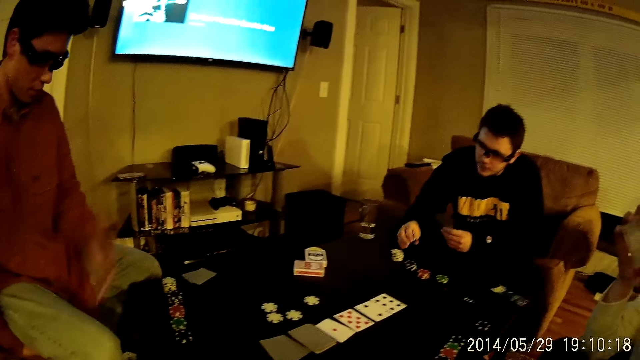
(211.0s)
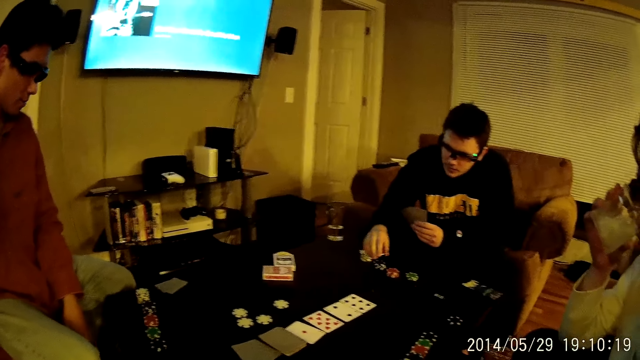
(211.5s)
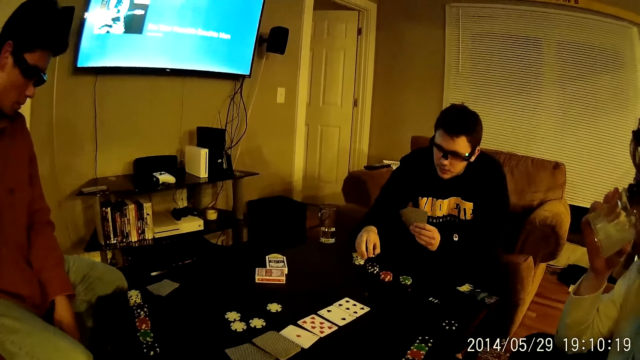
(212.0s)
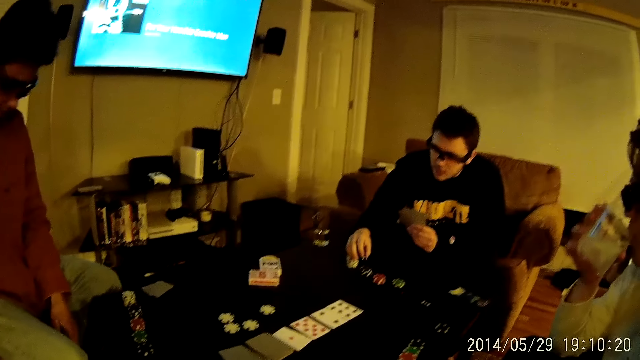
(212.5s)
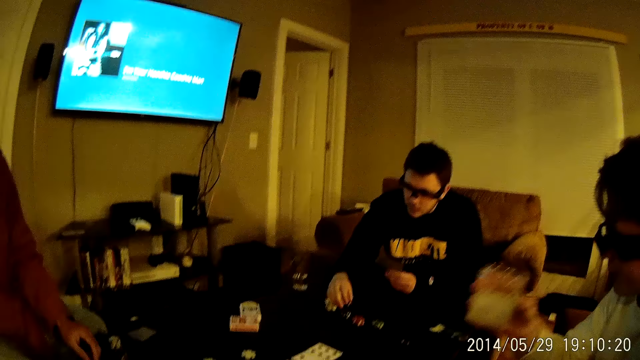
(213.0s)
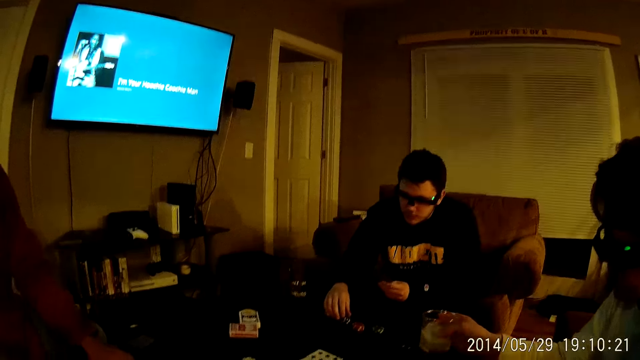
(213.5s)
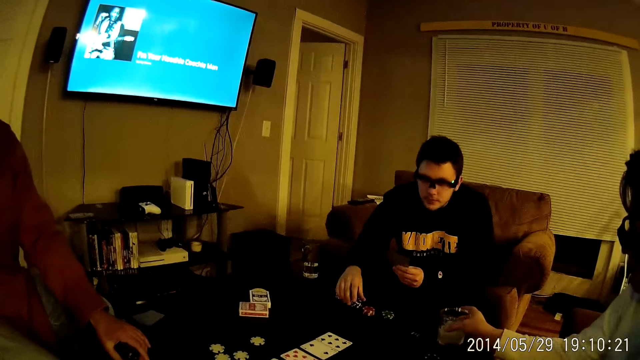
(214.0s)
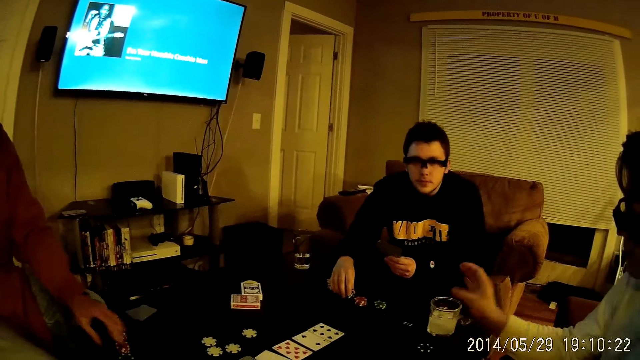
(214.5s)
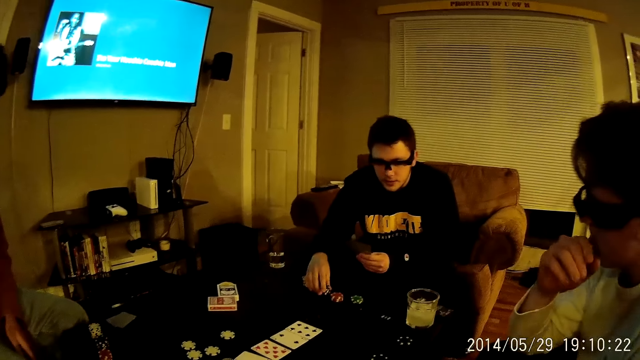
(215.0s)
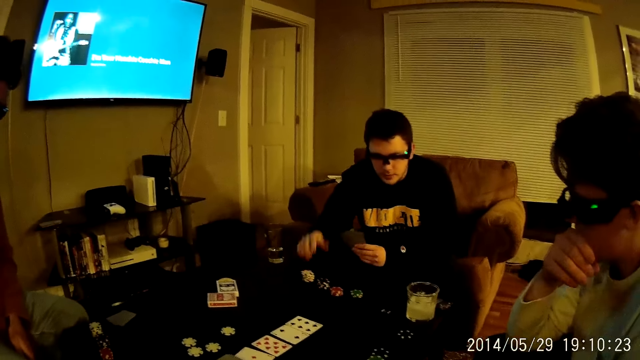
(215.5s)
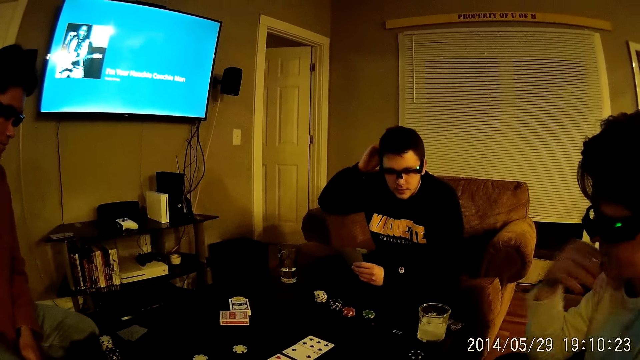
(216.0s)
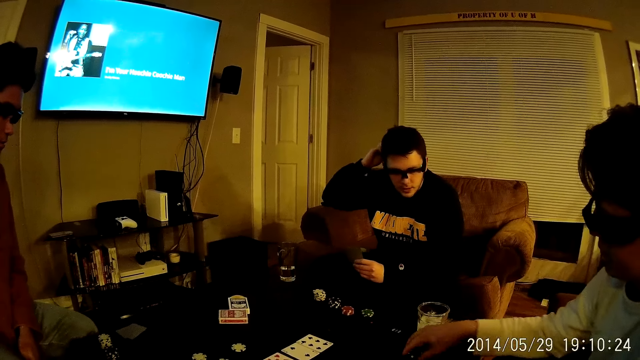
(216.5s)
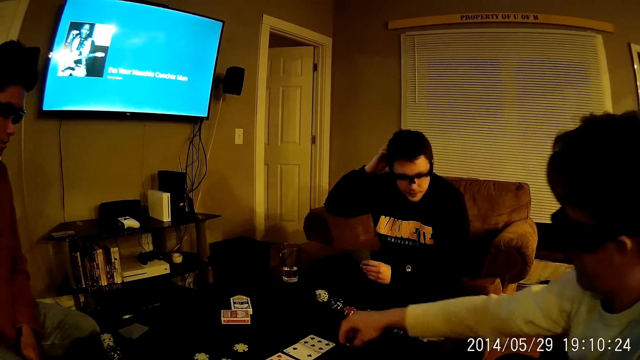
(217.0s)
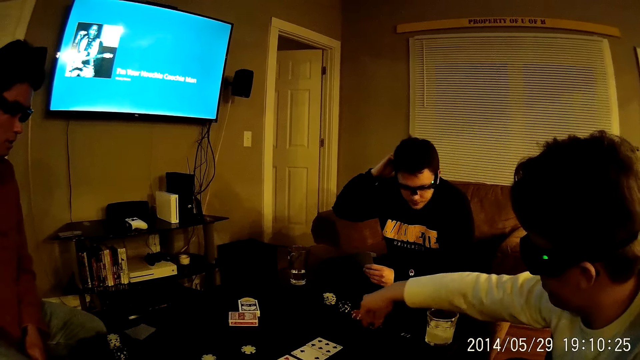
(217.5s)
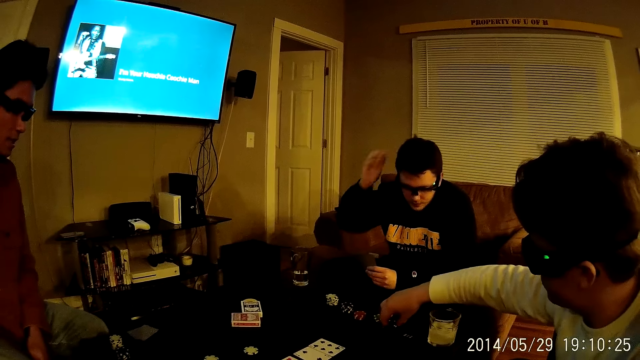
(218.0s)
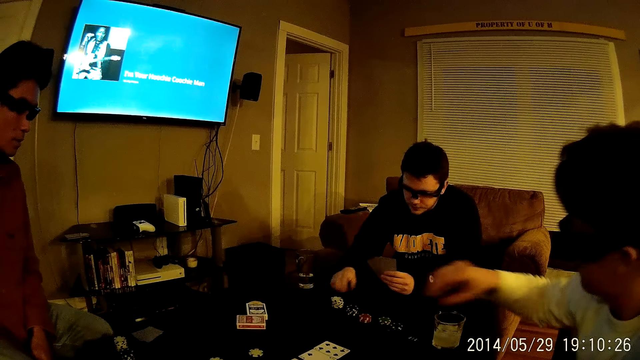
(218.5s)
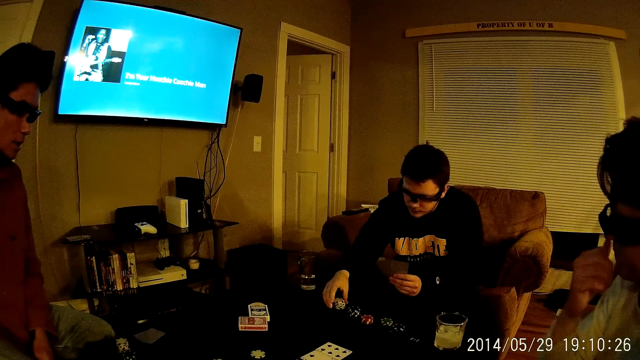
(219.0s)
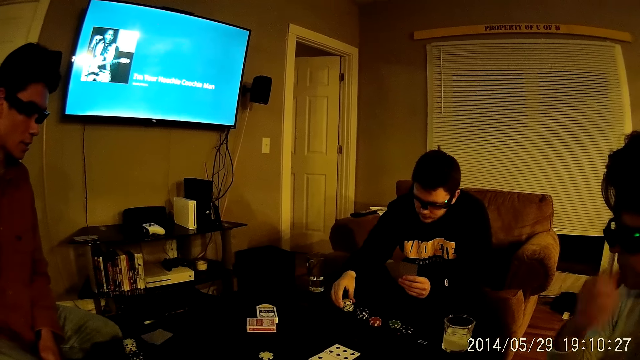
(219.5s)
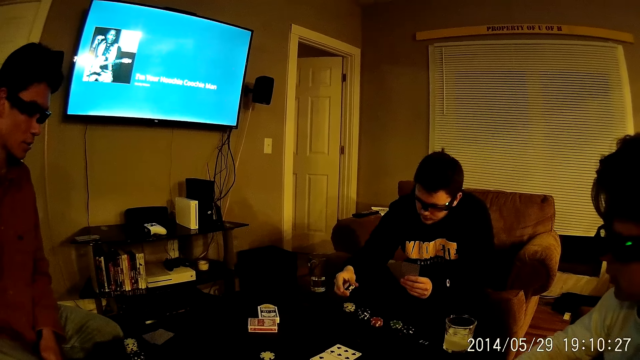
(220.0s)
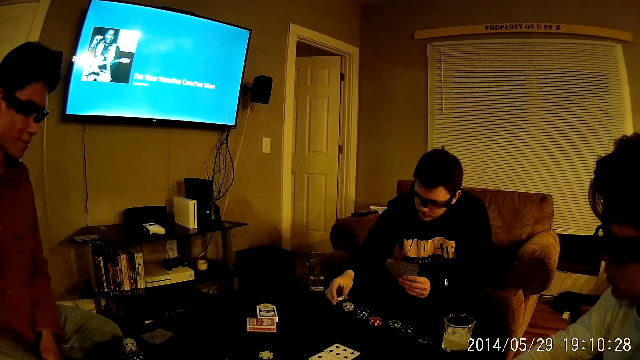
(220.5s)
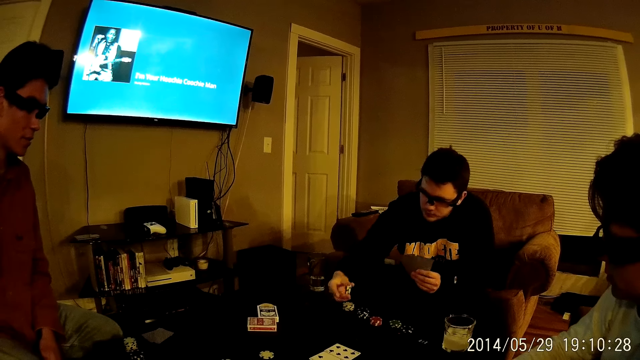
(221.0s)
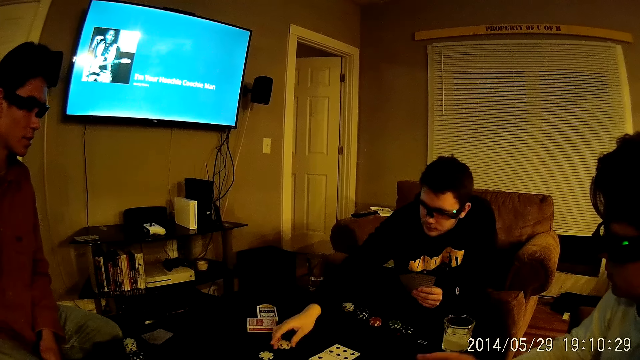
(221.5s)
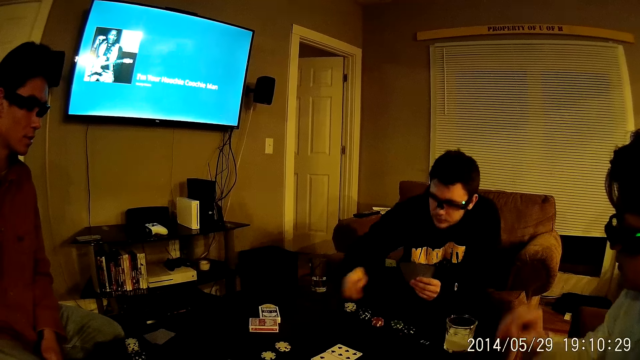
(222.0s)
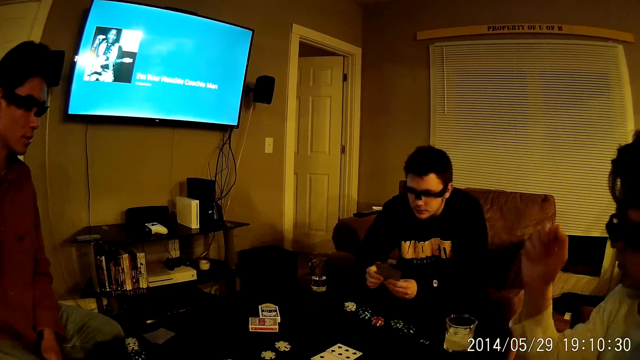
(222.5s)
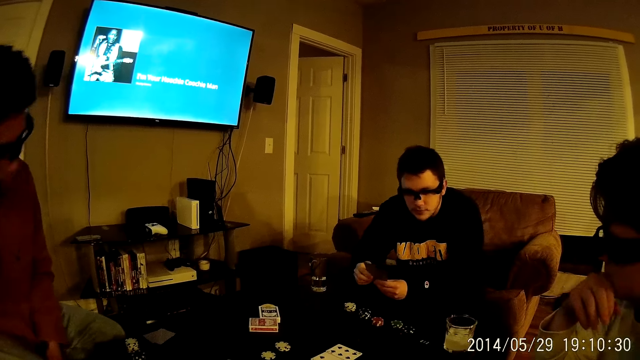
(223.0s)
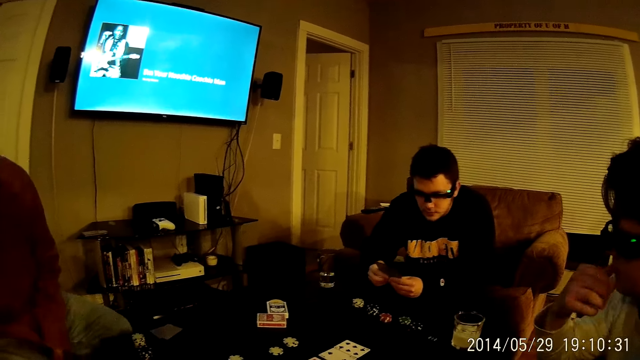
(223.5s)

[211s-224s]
A man talks to the camera wearer. Another man drops the tumbler on the table with his right hand. The first man talks to the camera wearer. The camera wearer touches the dice on the table. The first man talks to the camera wearer. The second man moves a stack of coins or the dice on the table with his right hand. The first man talks to the camera wearer. A third man picks up a coin or the dice from the stack of coins on the table with his right hand. The third man drops the coin on the table with his right hand.

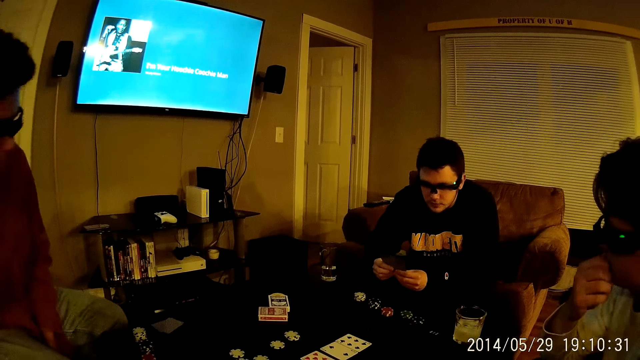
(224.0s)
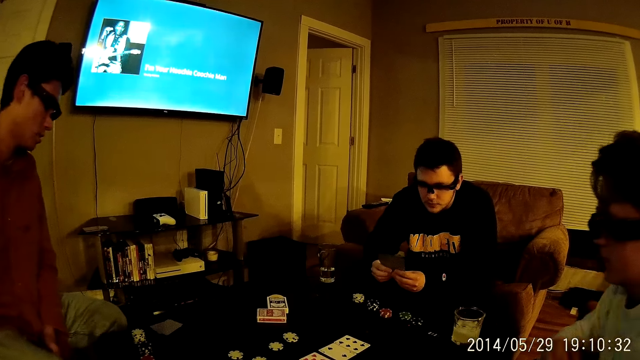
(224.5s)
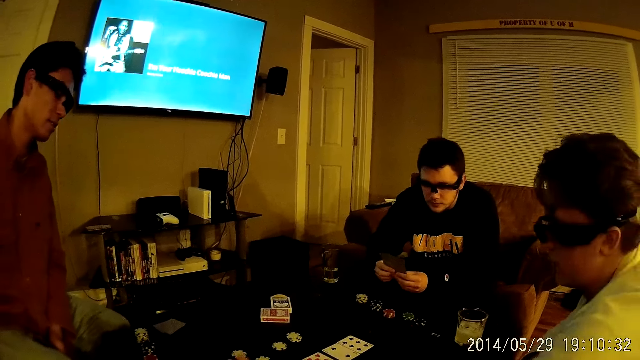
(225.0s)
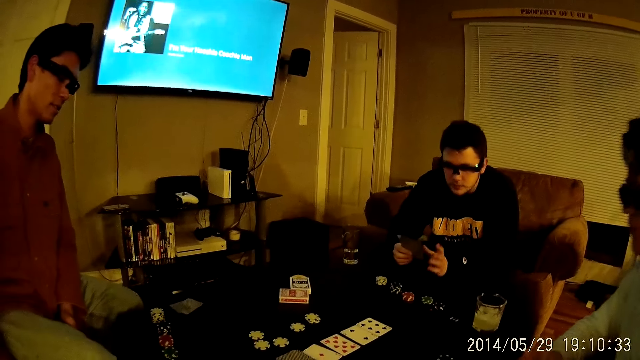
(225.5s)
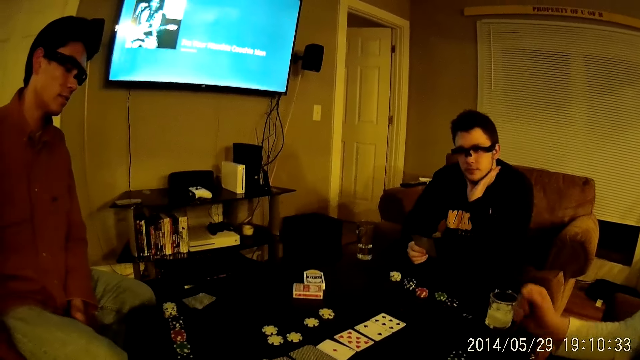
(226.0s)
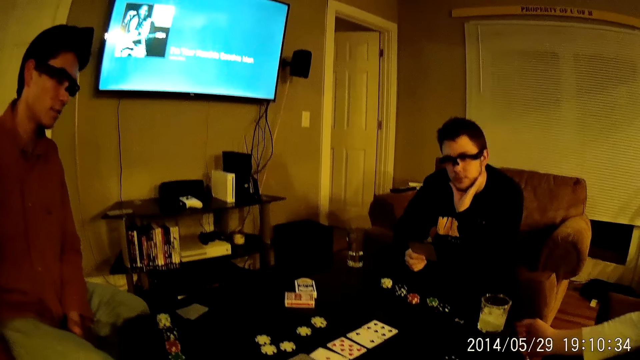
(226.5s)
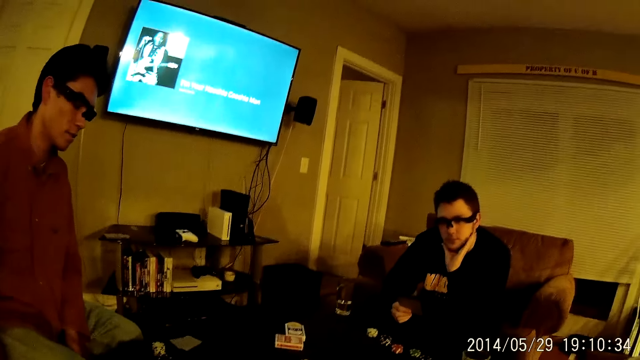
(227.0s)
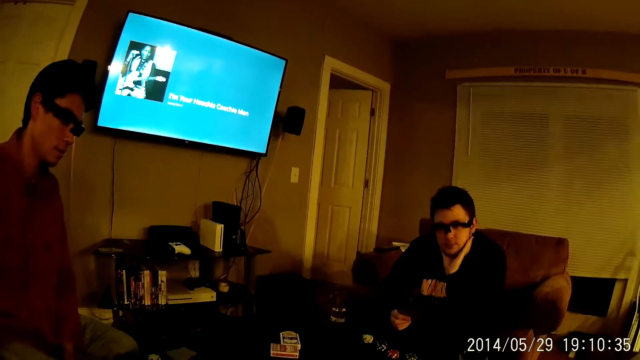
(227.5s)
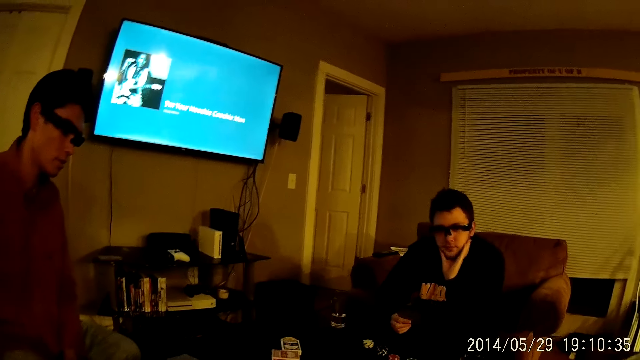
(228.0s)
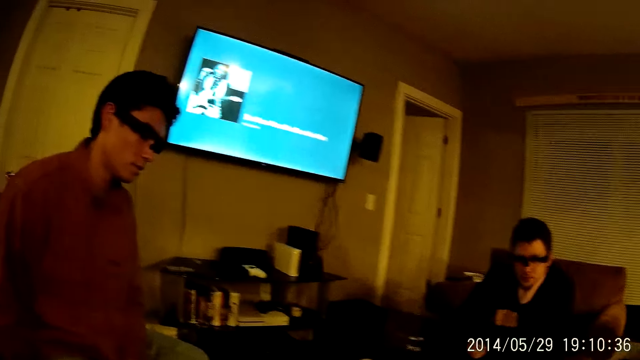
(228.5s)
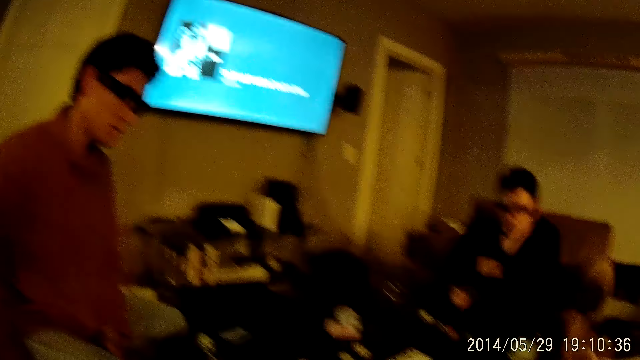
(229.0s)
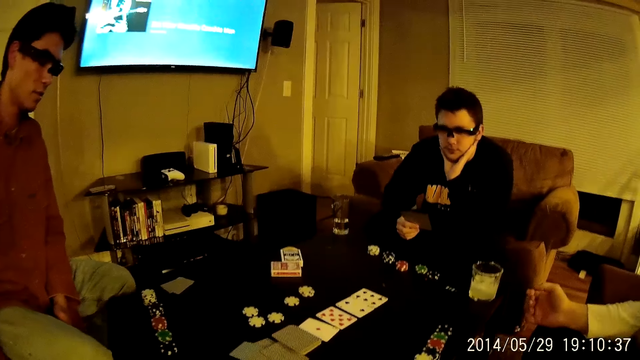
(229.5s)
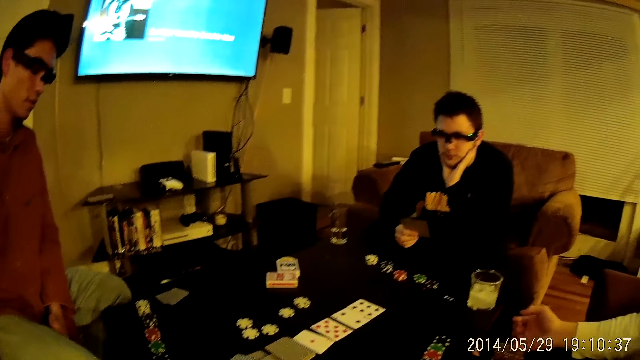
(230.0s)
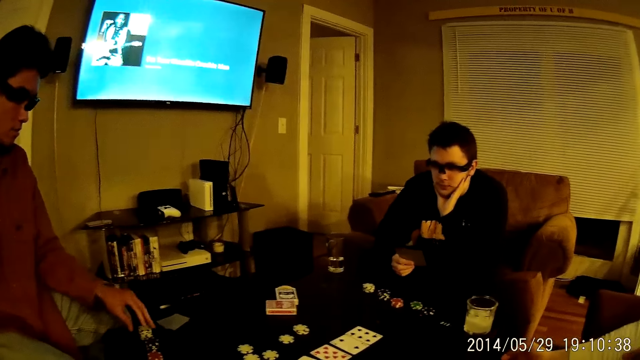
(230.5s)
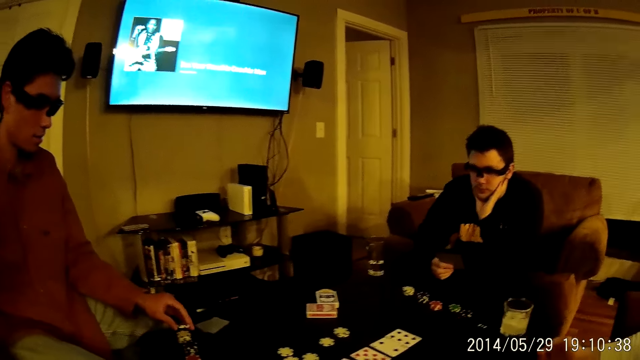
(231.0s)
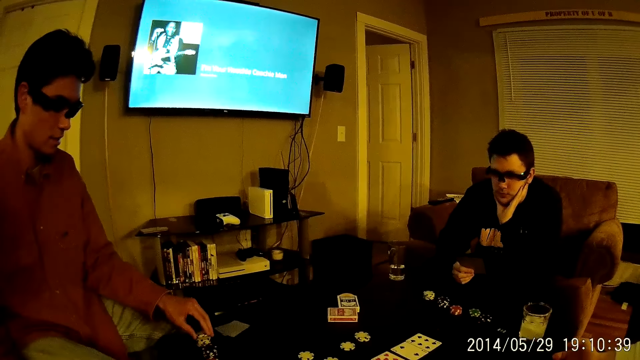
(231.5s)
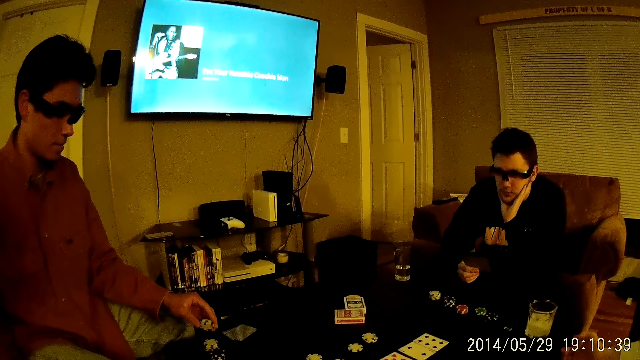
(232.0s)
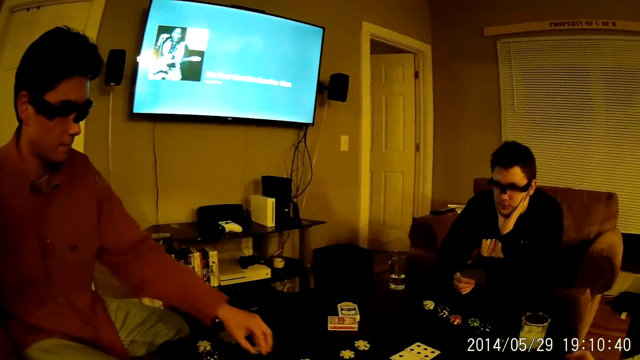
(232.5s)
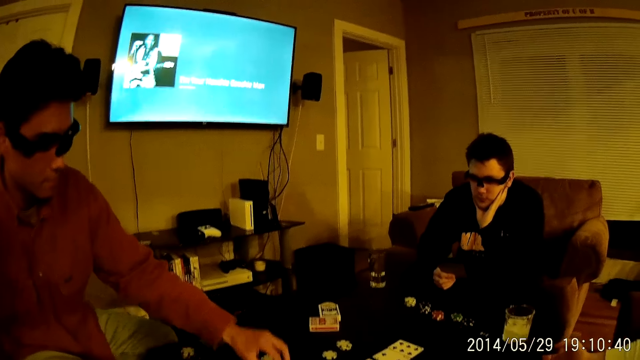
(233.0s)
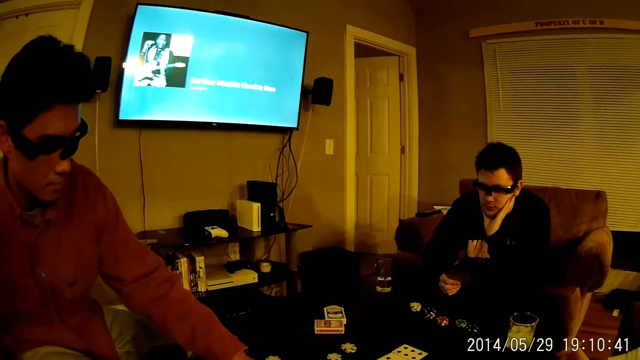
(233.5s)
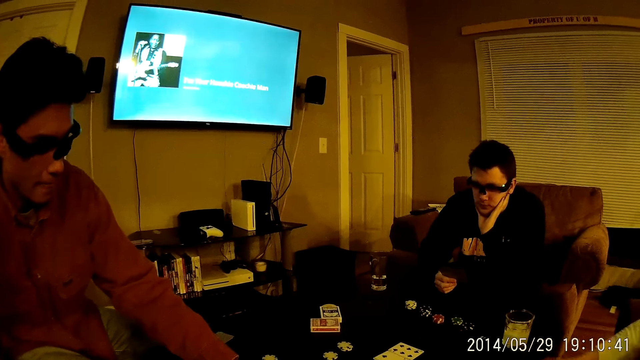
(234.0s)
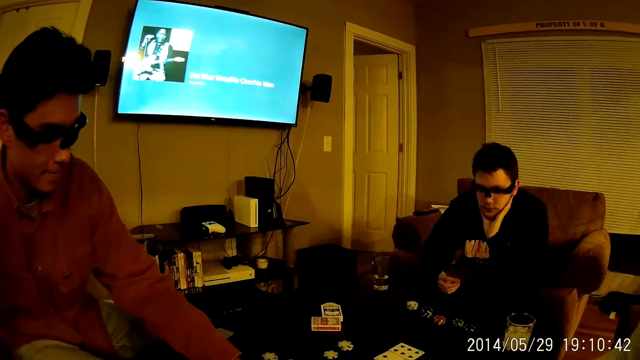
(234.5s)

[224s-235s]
A man talks to another man. The other man talks to the first man. The camera wearer talks. The first man picks up a coin or dice from the stack of coins on the table with his left hand. He picks up a coin from the stack of coins on the table with his left hand again. He puts the dice on the table.
